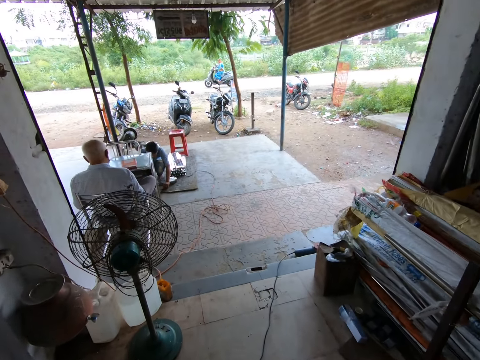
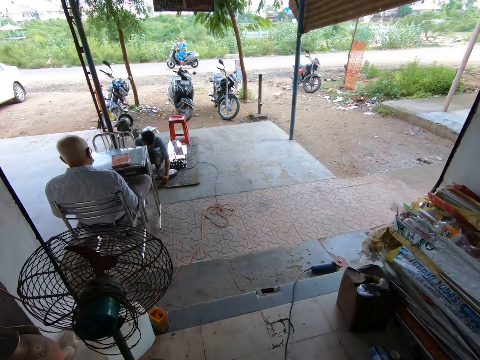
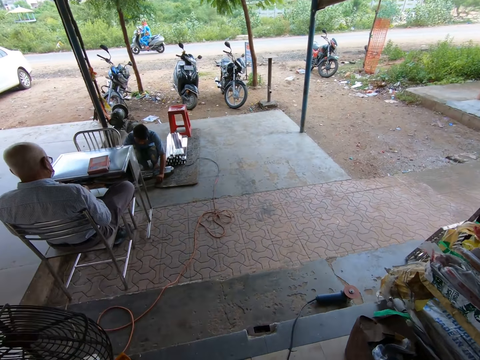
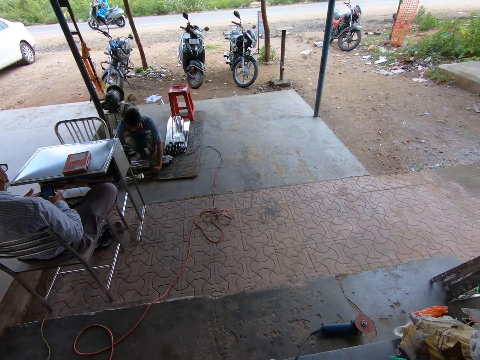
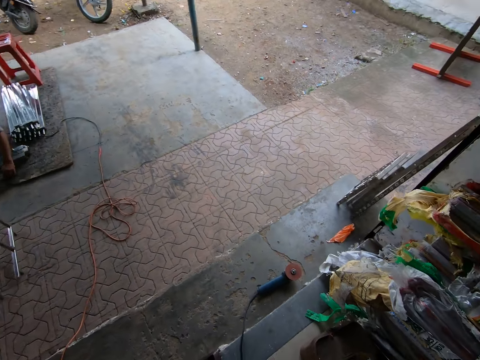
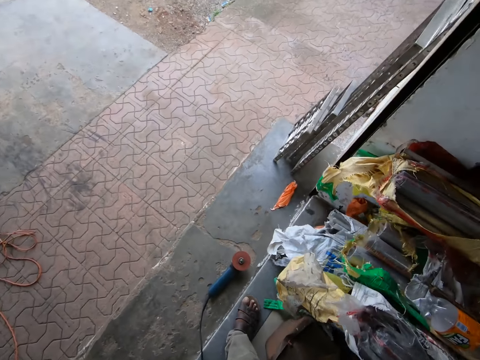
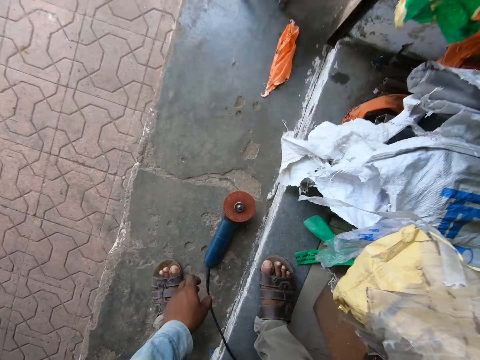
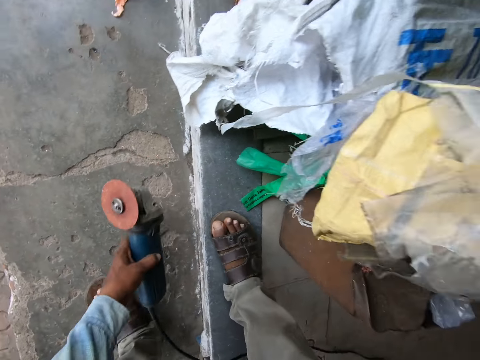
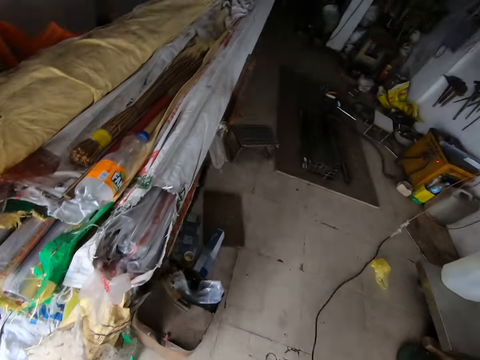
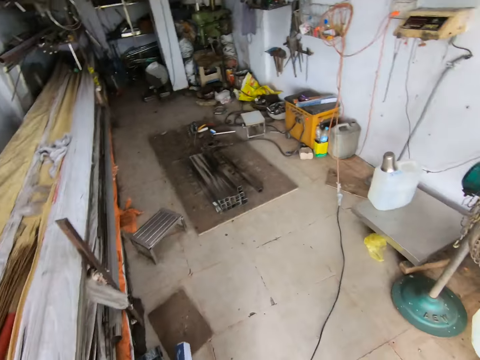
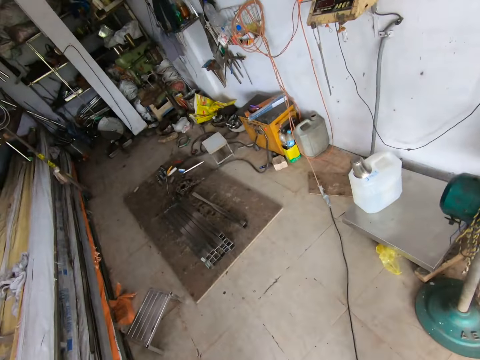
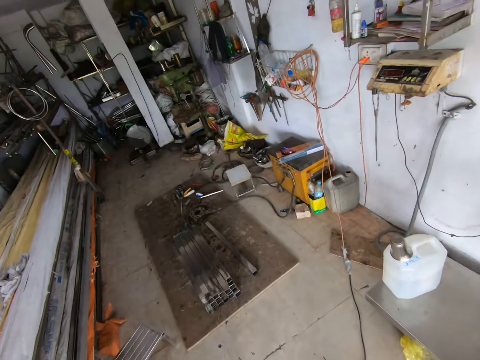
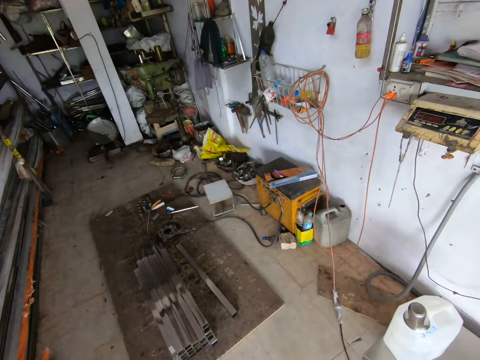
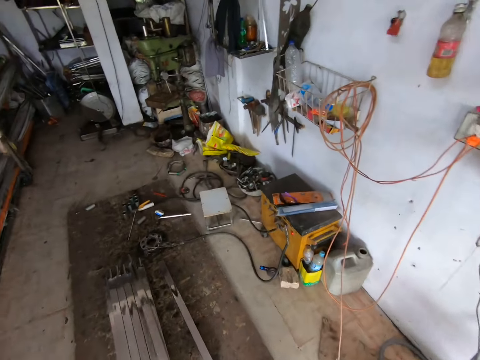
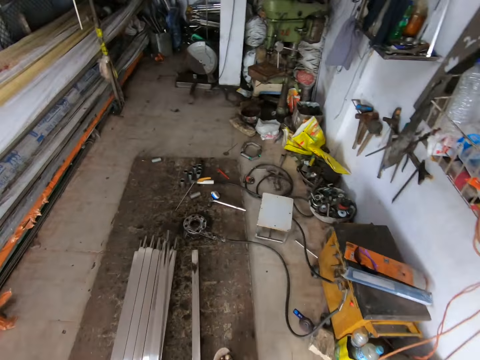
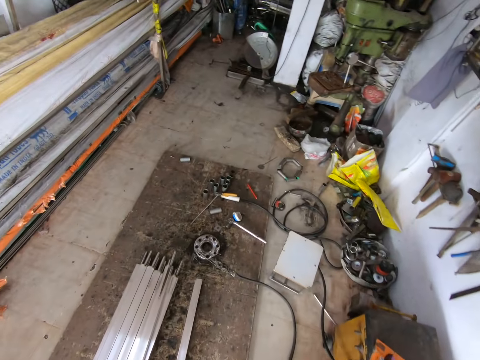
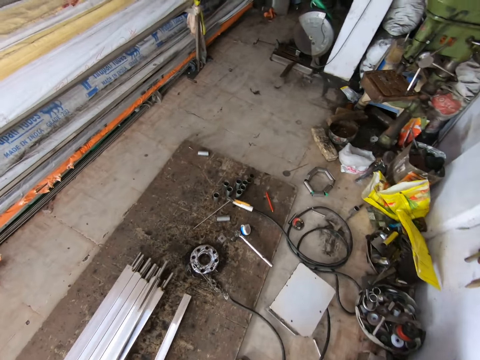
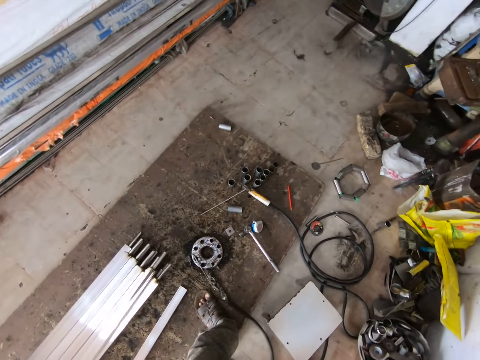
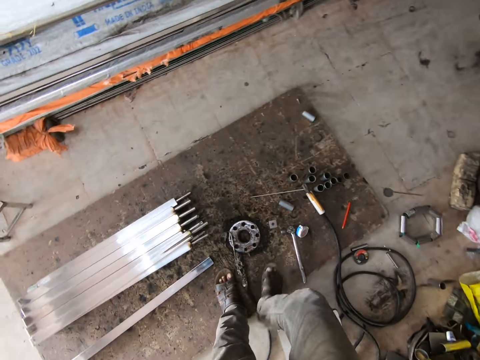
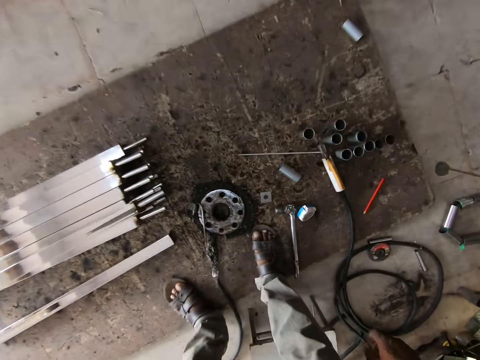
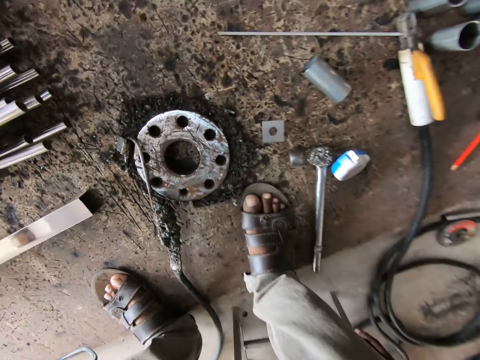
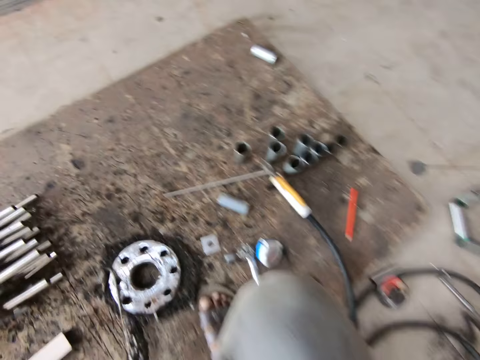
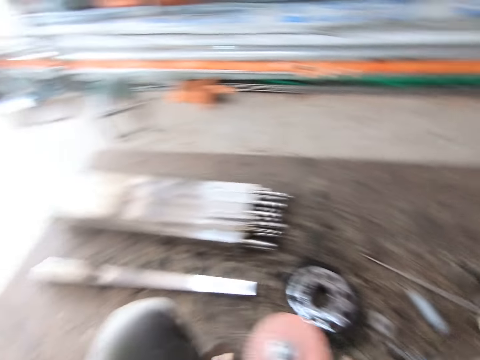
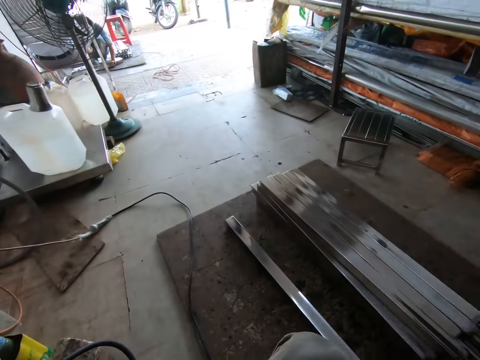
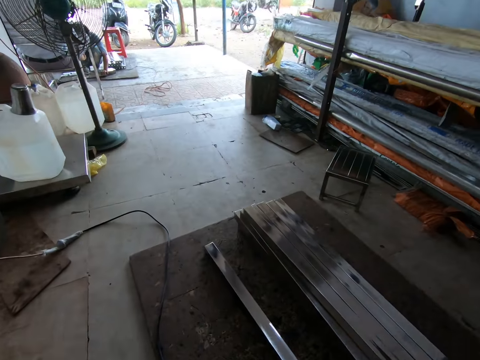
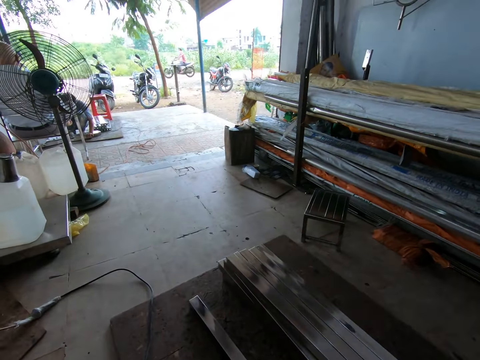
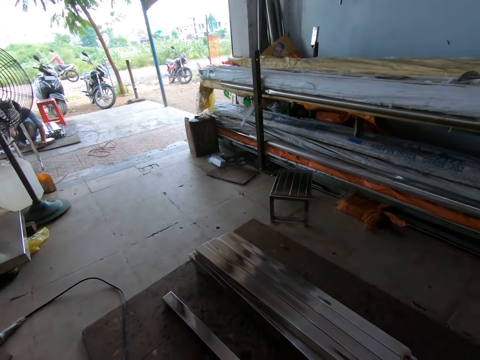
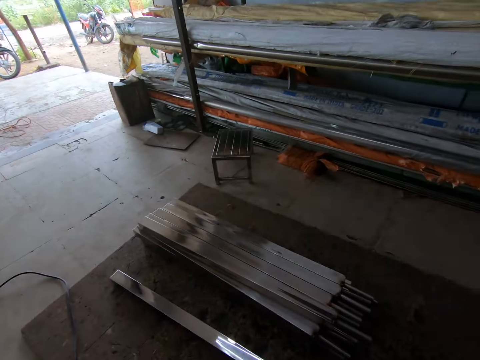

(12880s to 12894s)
The camera wearer walks towards the entrance. He picks up a smoothening machine from the ground with his left hand. He squats on the floor.

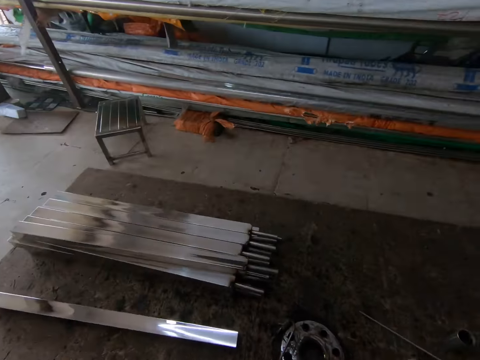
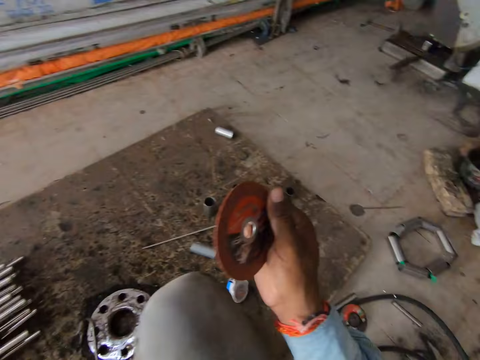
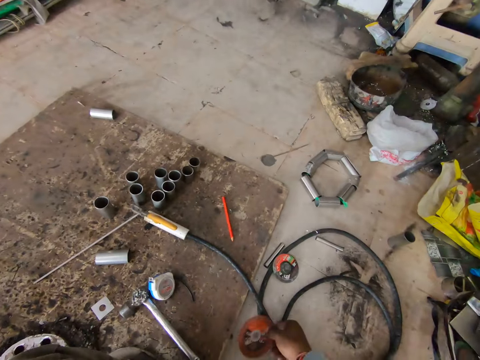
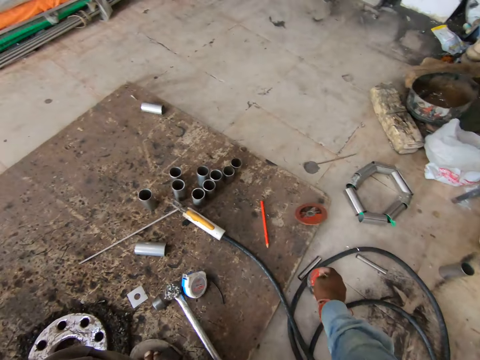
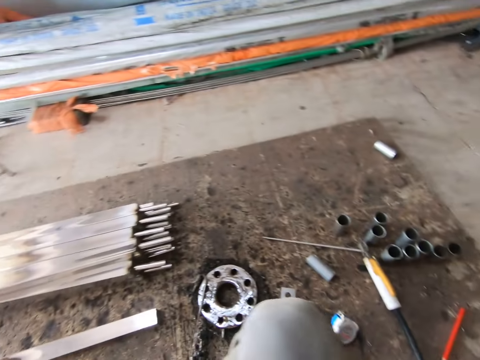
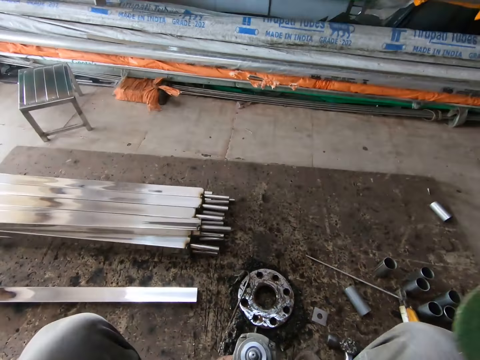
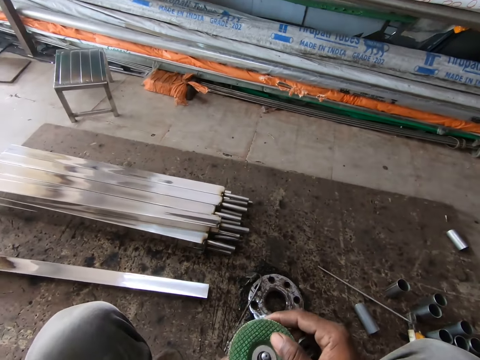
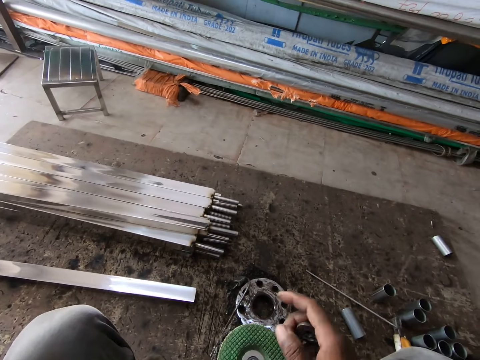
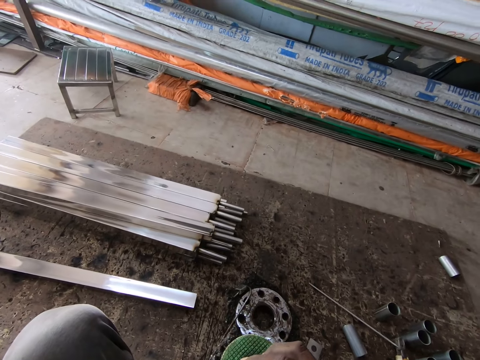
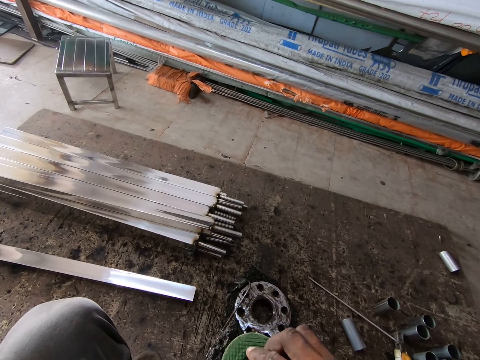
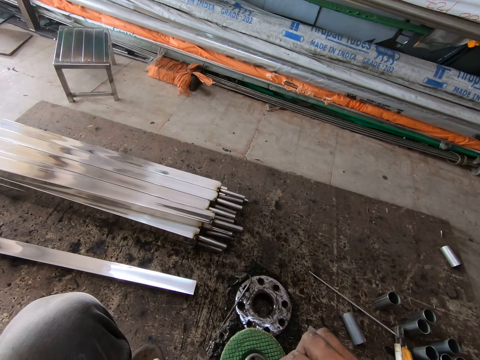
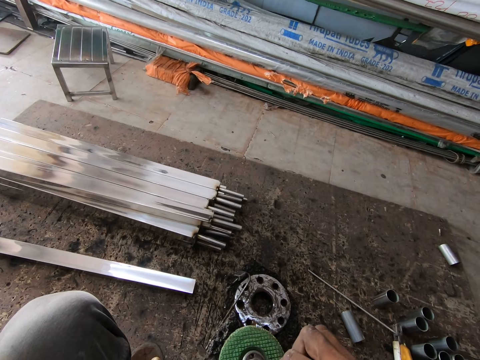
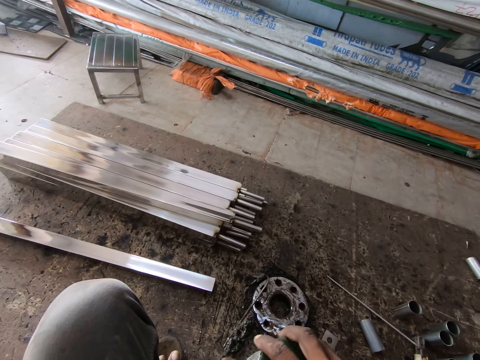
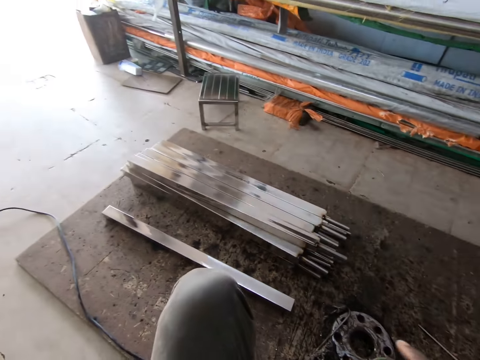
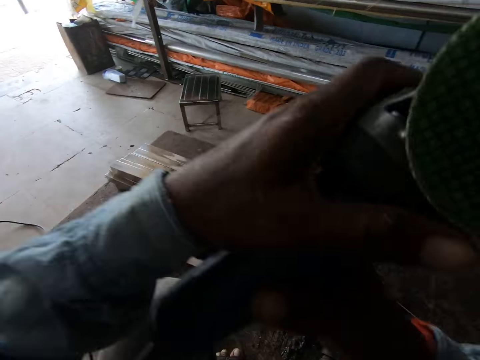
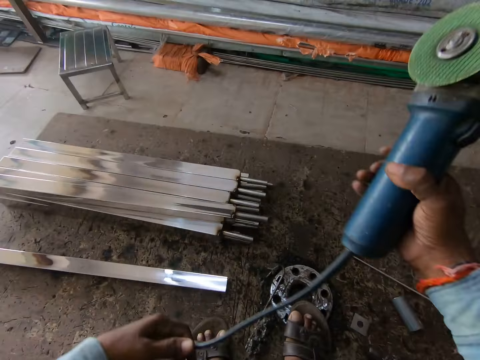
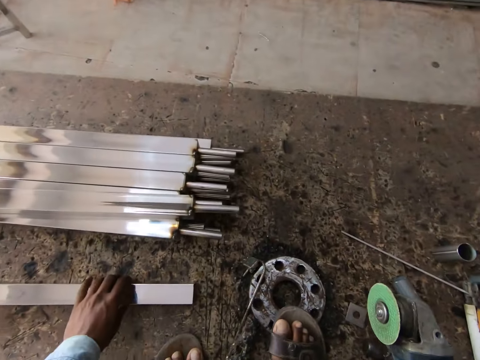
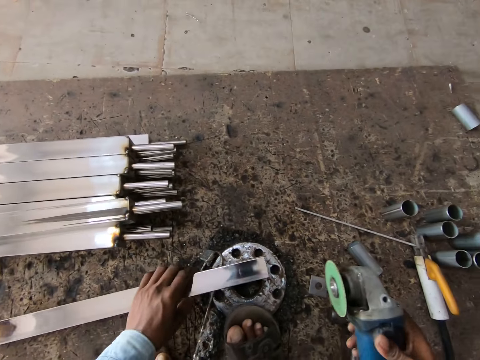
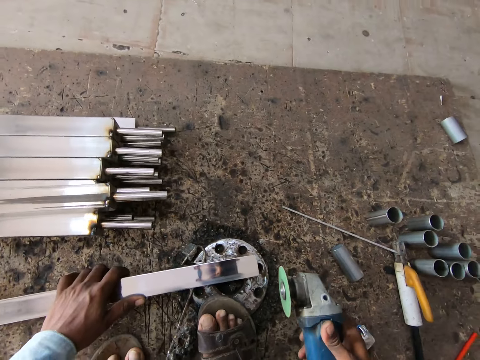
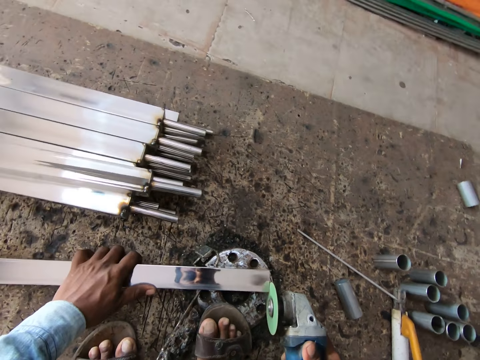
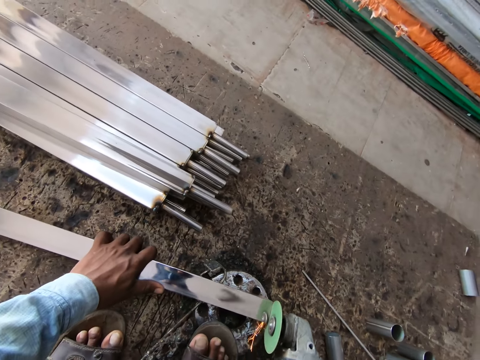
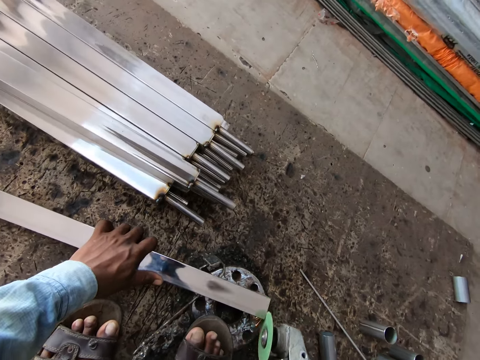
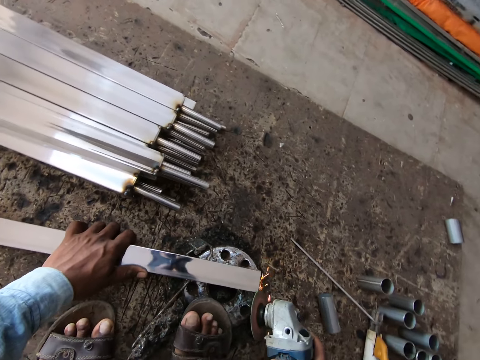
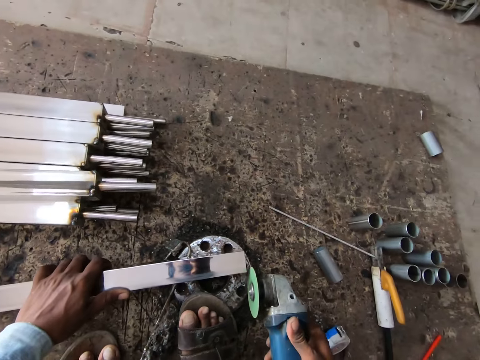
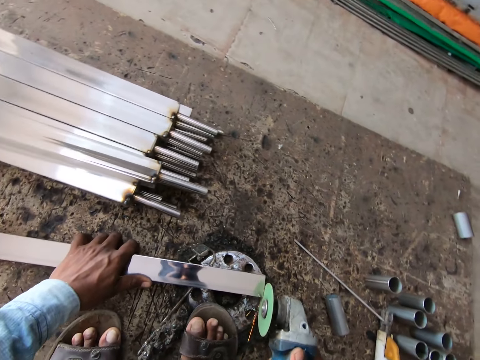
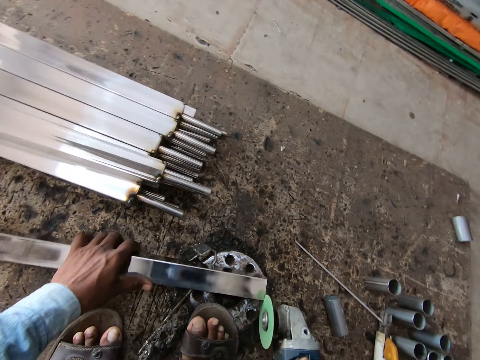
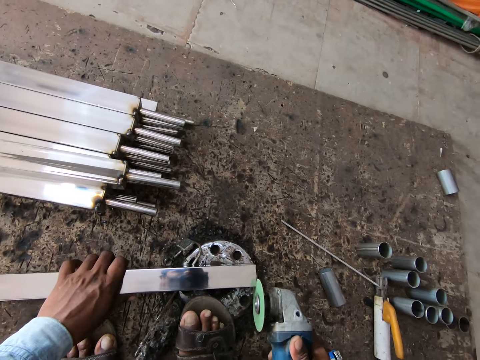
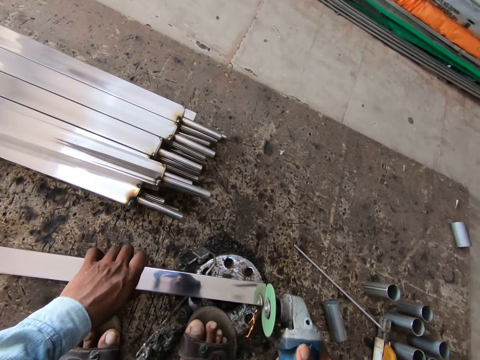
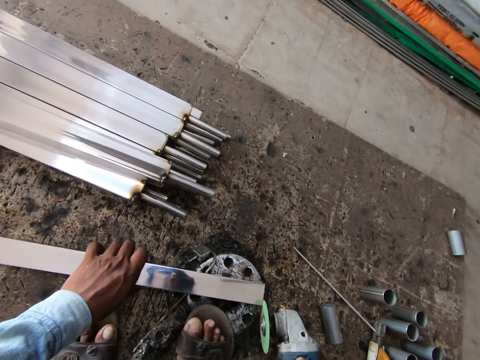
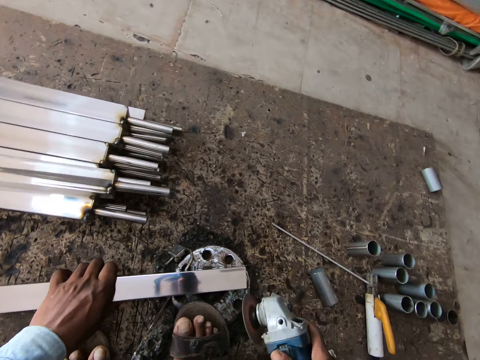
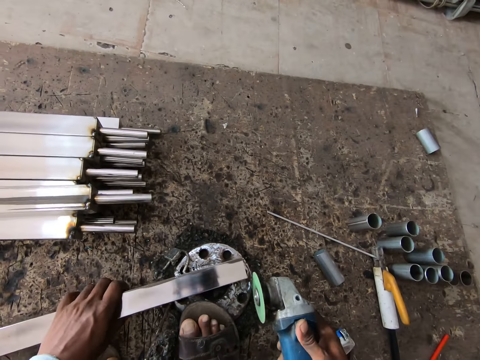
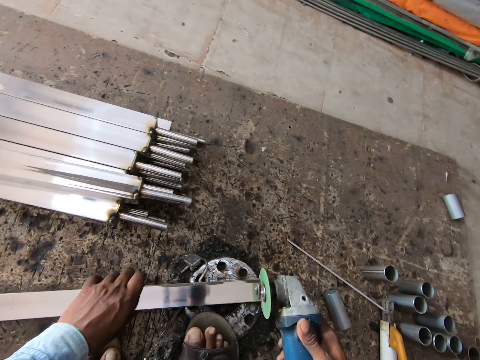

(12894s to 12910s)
The camera wearer holds the smoothening machine blade with his right hand. He drops the smoothening machine blade on the ground with his right hand. He picks up the smoothening machine blade from the ground with his right hand. He fixes the blade on the smoothening machine with his right hand. He picks up the metal bar from the ground with his left hand. He drops the metal bar on a metal wheel with his left hand. He uses the smoothening machine in his right hand on the metal bar in his left hand.
